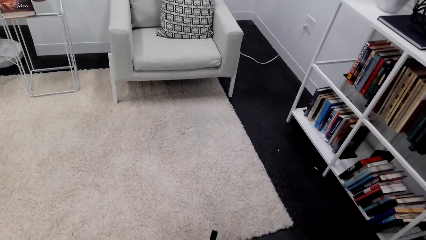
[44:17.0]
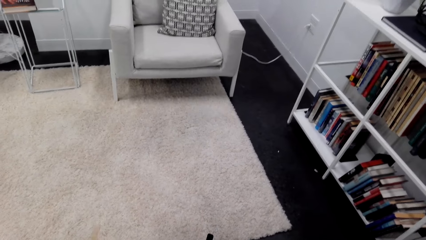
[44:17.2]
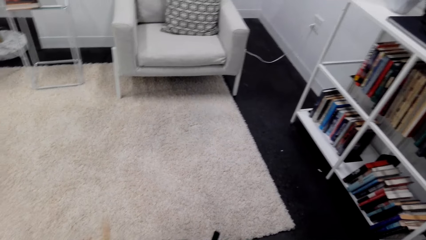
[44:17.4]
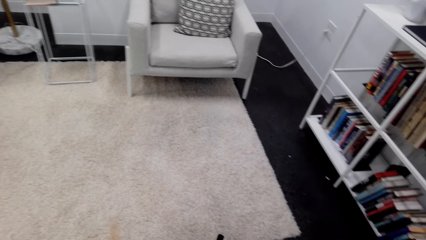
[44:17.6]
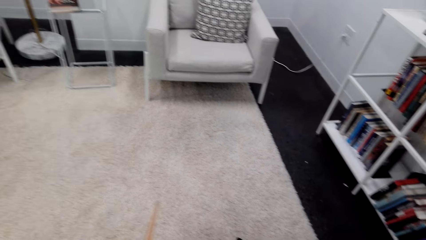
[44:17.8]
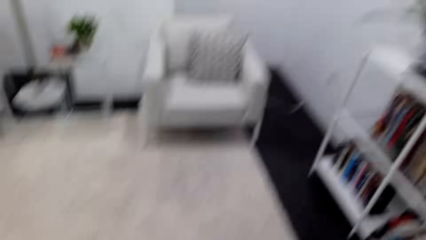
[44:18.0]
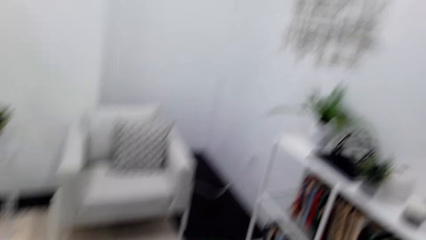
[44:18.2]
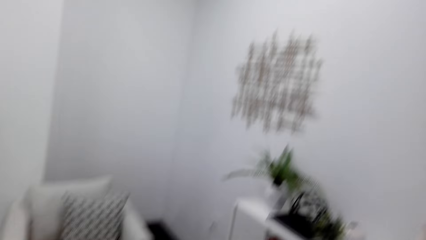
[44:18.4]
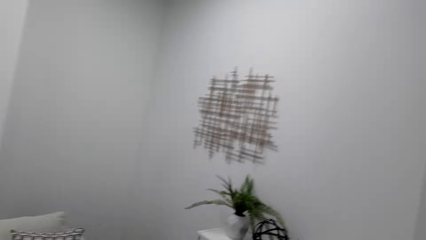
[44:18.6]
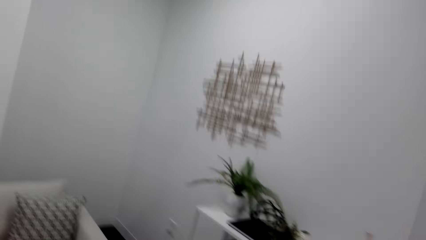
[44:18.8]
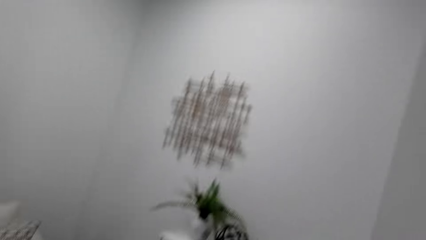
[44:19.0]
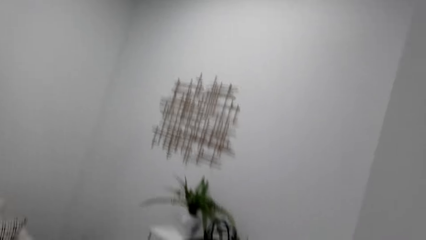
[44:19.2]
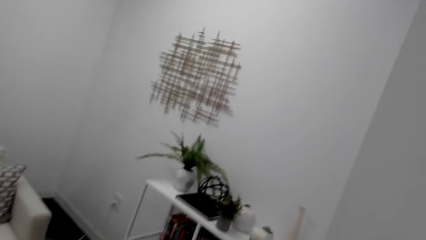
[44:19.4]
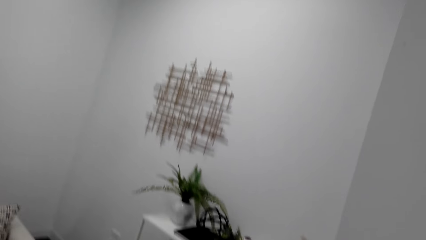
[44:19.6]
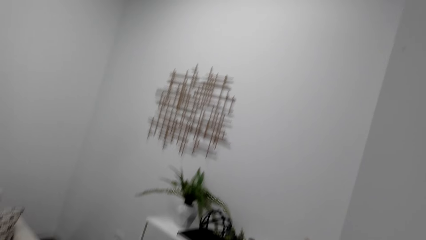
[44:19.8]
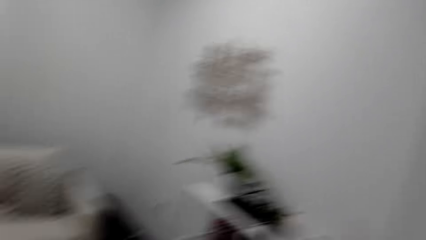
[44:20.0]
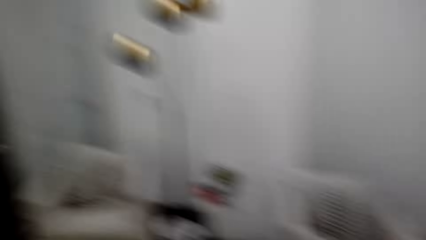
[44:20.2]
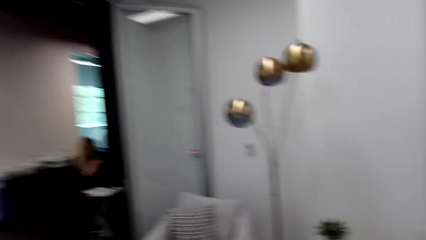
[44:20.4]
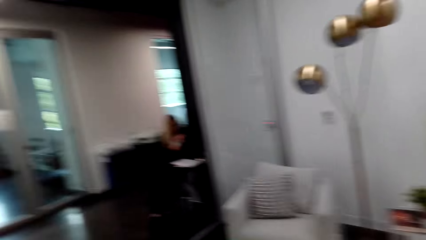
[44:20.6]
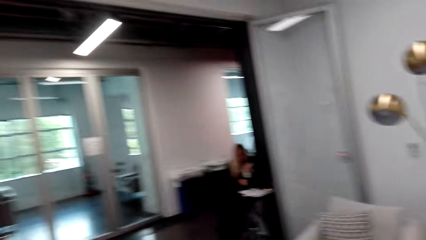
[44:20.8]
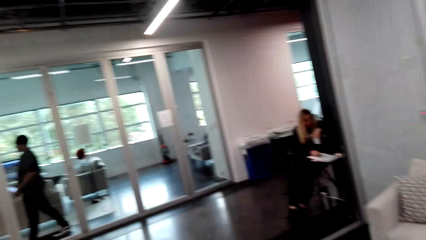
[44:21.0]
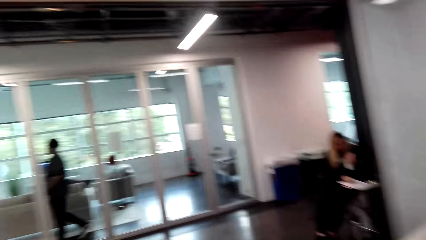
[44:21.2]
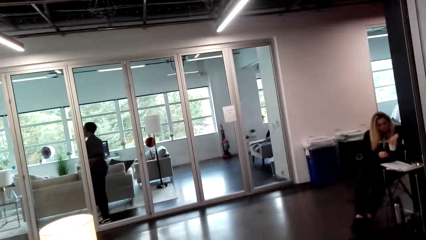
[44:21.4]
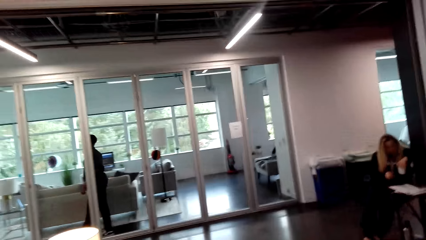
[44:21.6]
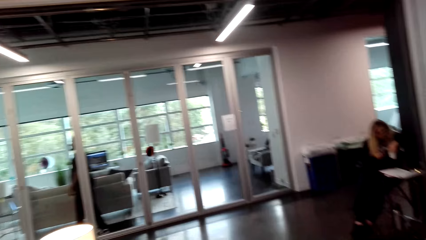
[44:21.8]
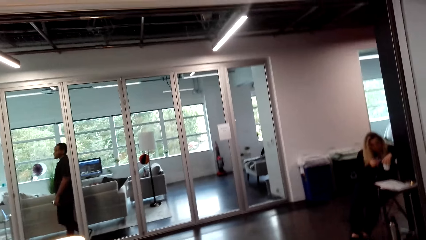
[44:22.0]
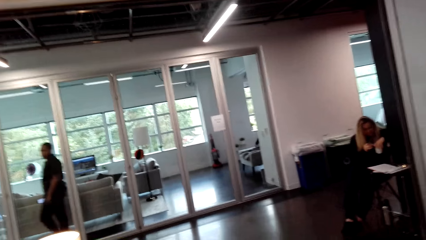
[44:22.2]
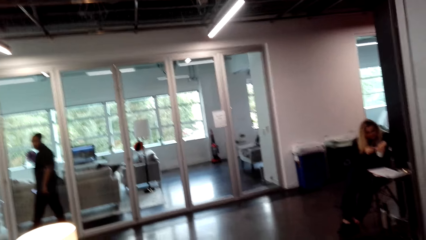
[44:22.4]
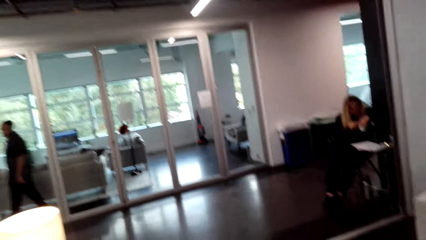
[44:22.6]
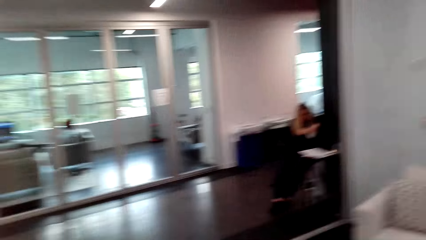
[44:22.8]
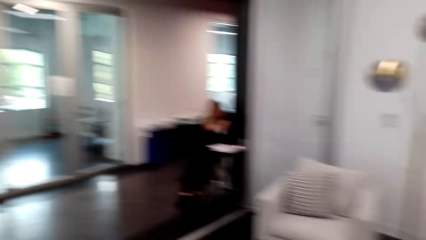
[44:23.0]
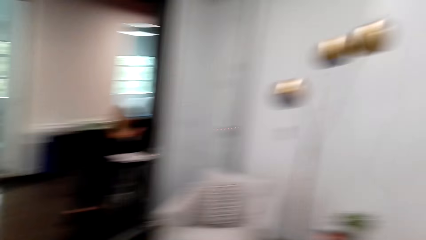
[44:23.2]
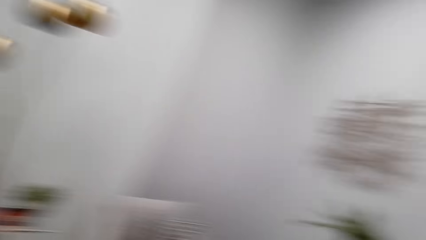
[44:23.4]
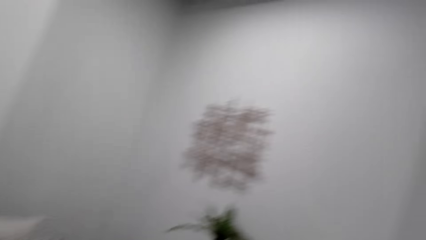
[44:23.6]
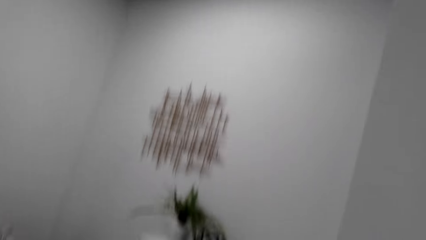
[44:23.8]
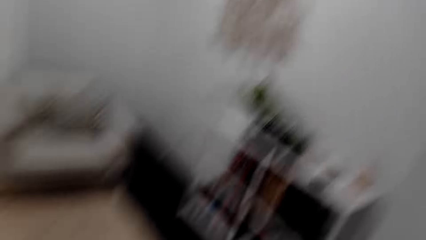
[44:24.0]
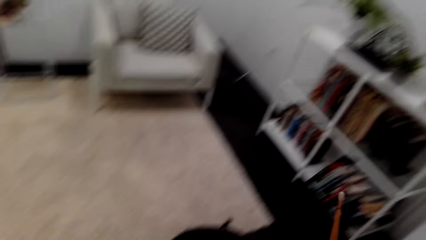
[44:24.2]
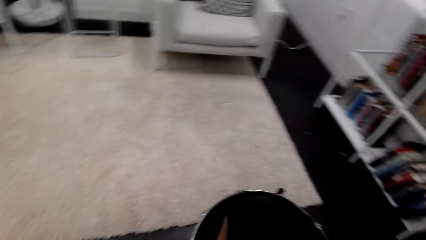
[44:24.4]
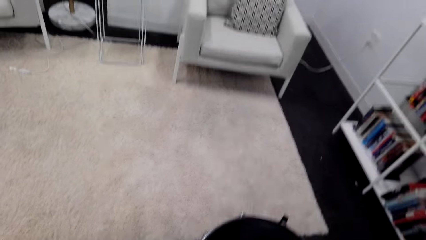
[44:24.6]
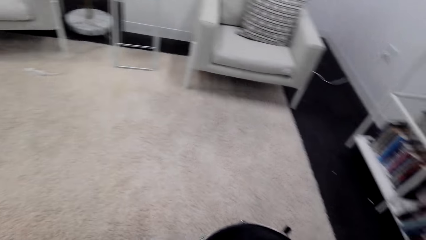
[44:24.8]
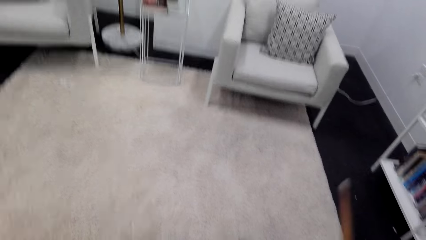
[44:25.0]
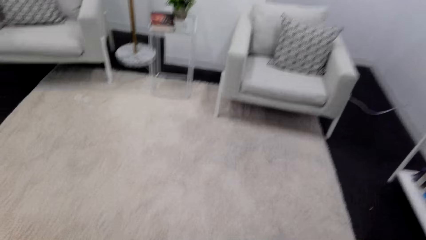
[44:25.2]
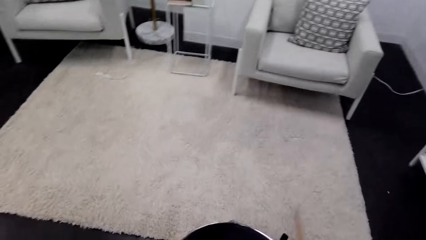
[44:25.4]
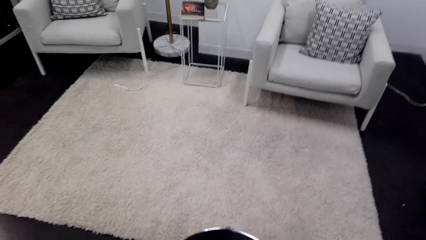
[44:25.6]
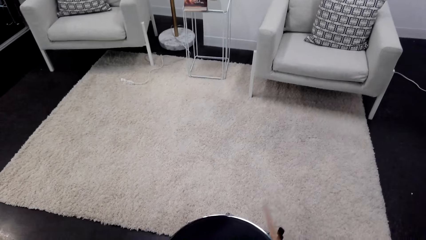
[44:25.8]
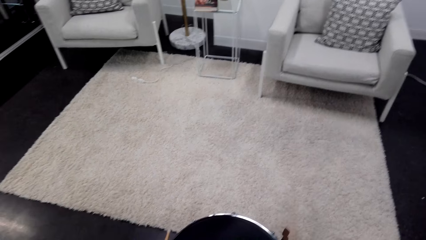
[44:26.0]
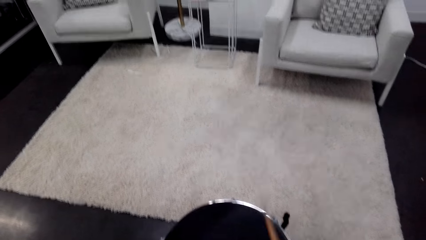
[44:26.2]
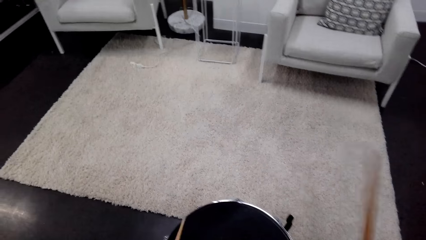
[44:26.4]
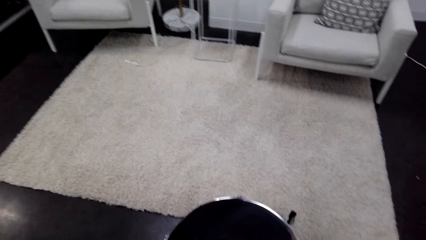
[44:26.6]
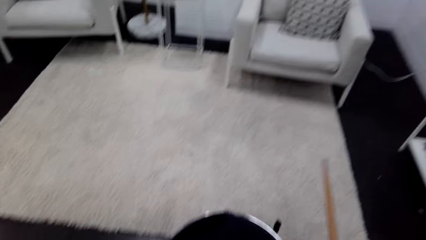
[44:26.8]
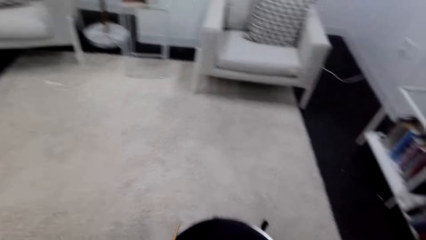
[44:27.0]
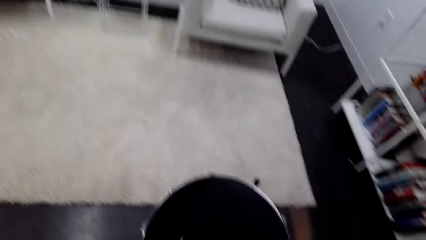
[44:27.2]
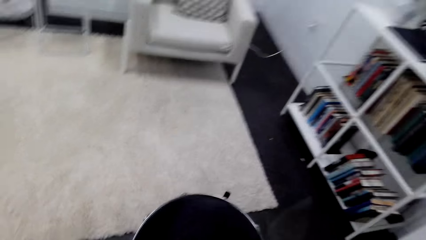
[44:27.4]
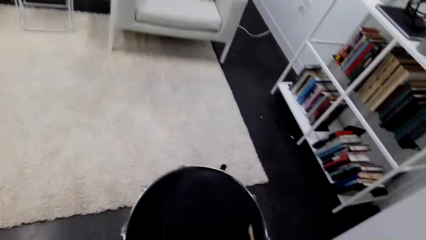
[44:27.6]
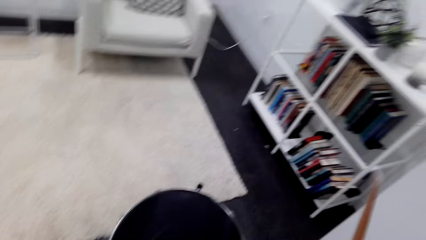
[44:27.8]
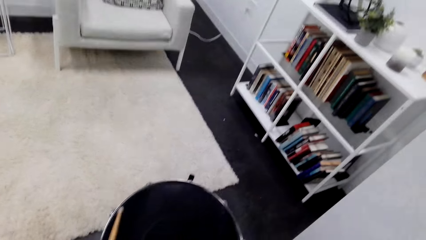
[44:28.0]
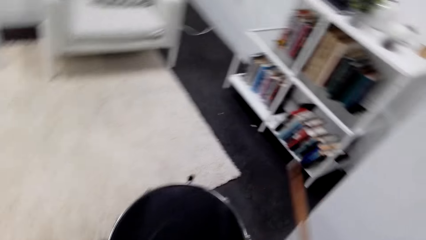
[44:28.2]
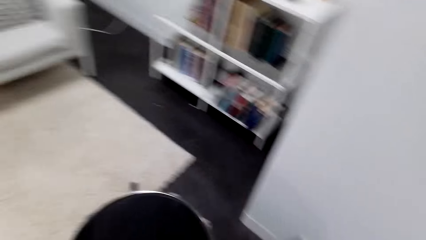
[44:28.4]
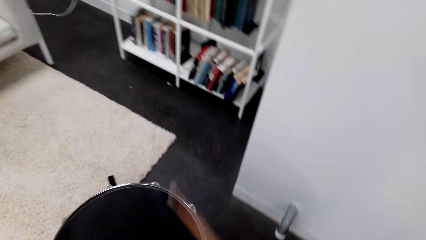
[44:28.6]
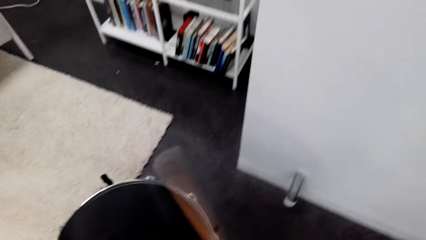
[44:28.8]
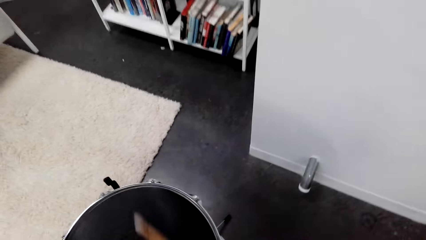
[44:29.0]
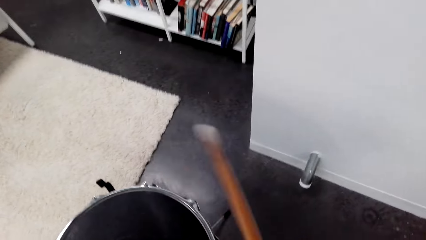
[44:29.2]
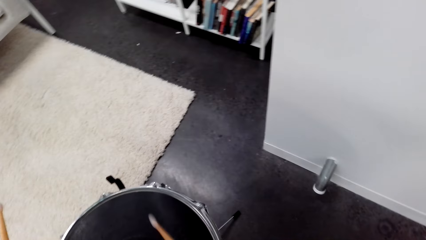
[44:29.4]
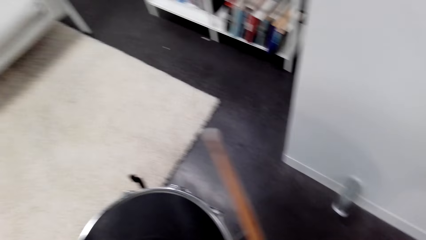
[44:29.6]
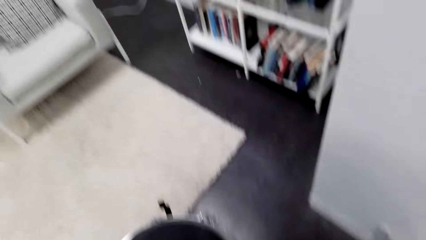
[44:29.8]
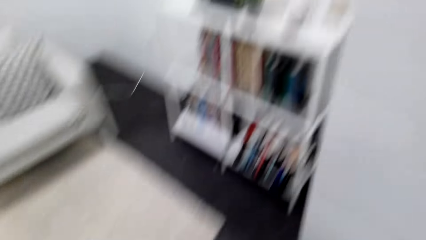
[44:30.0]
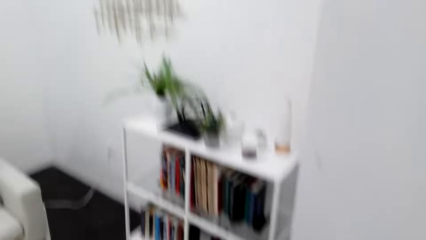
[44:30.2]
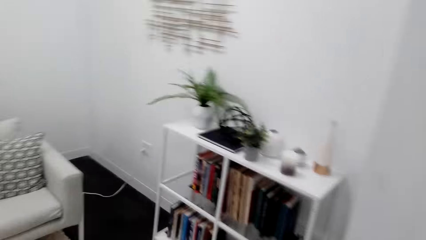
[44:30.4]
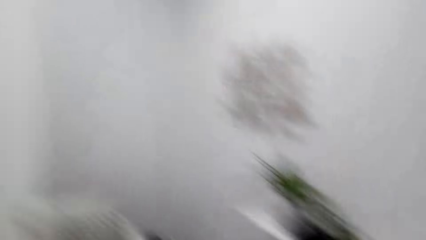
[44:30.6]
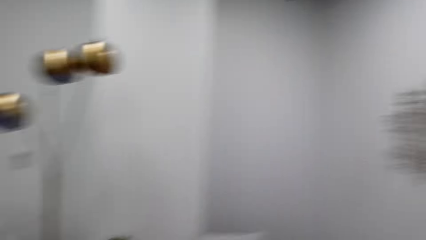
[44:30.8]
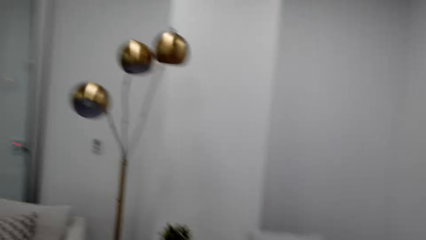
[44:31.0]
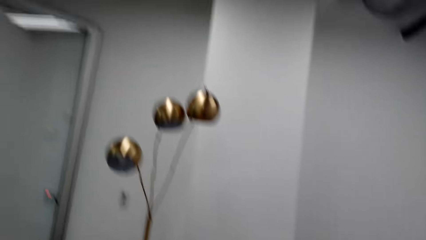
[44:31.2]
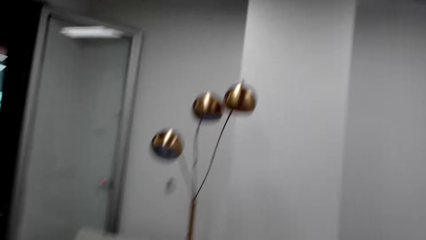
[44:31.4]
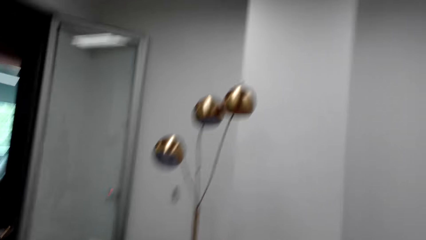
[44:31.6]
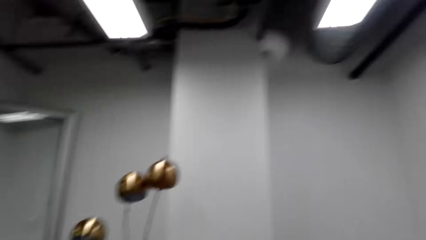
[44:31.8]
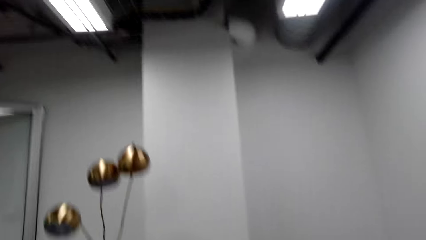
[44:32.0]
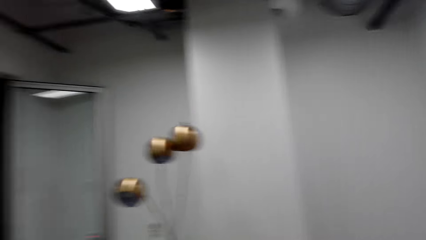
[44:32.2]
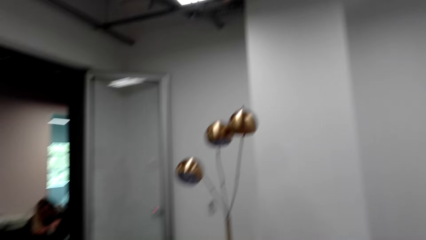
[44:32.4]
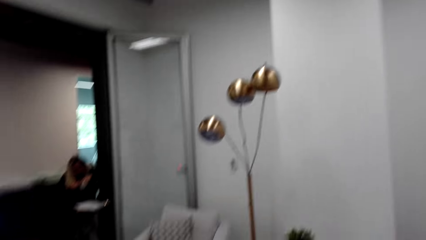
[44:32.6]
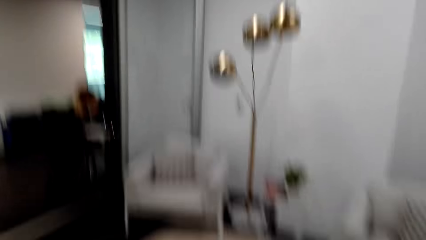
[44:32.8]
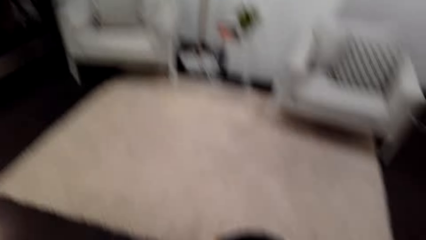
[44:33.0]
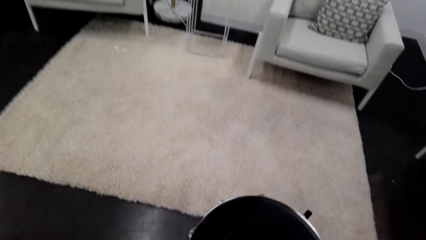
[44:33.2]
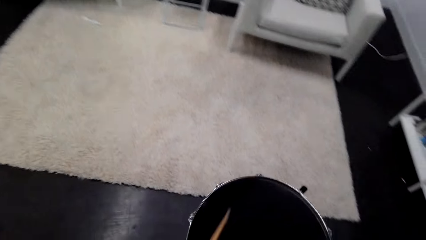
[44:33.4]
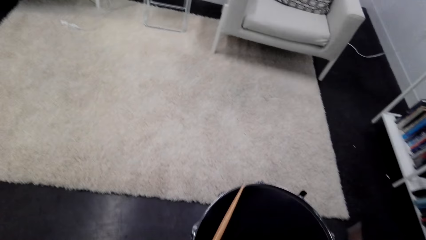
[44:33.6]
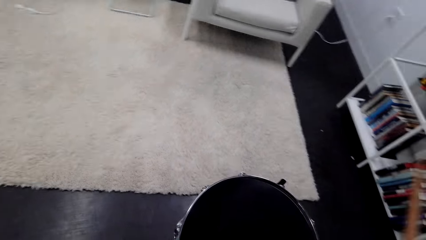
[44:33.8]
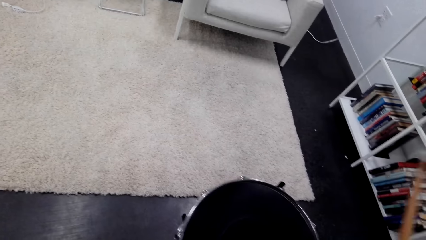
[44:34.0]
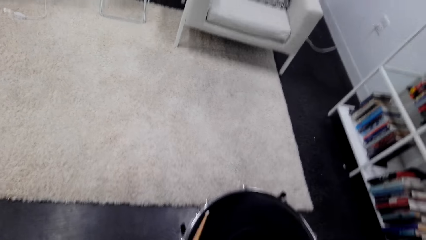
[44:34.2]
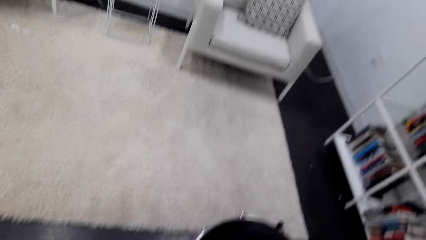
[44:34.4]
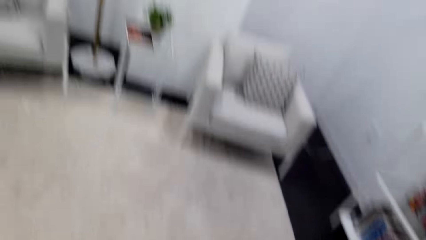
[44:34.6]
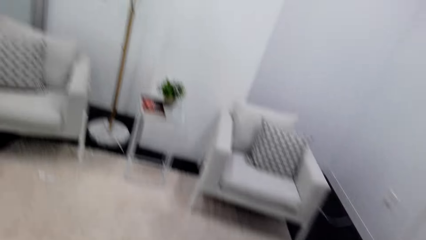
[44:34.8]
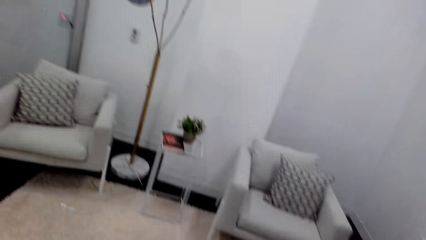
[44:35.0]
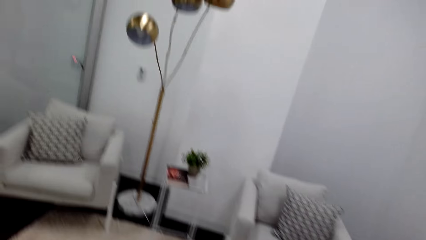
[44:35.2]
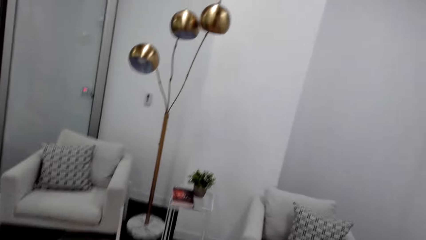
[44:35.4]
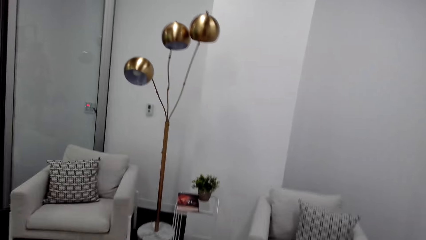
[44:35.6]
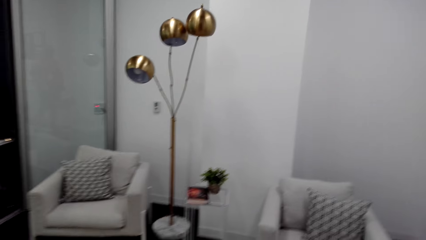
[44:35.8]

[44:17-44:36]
The camera wearer beats the drum and looks around. They beat the drum and look around.
